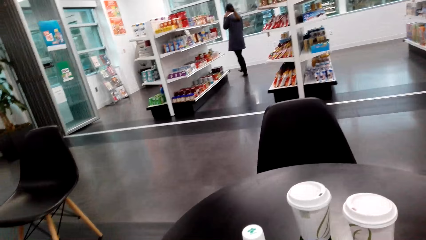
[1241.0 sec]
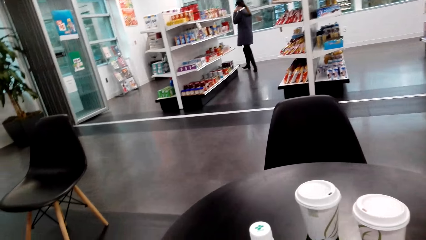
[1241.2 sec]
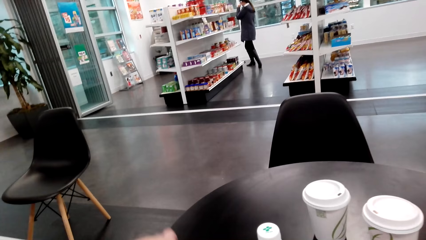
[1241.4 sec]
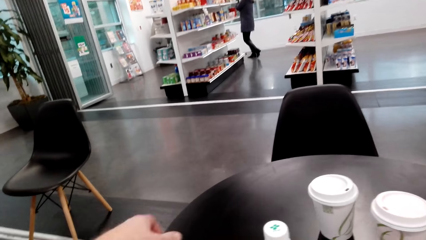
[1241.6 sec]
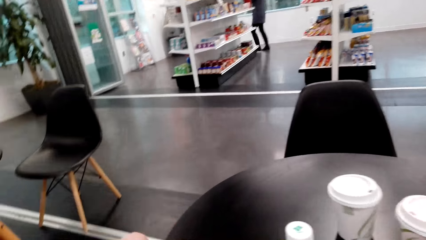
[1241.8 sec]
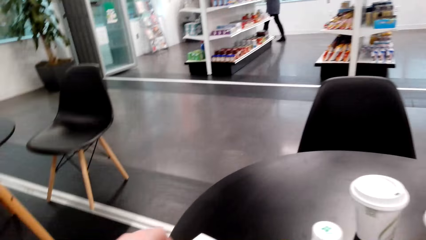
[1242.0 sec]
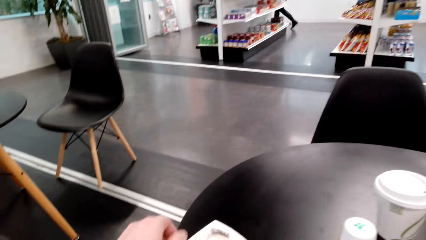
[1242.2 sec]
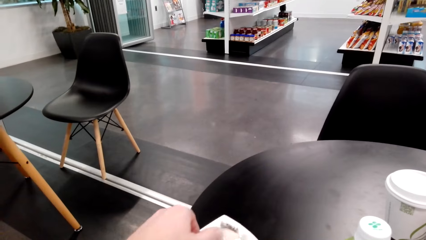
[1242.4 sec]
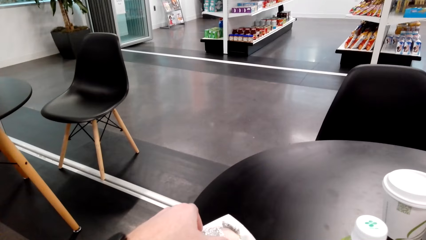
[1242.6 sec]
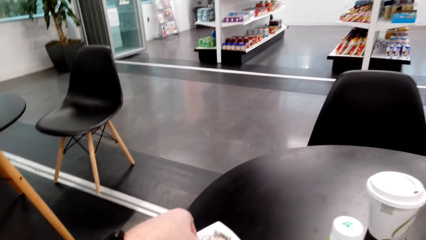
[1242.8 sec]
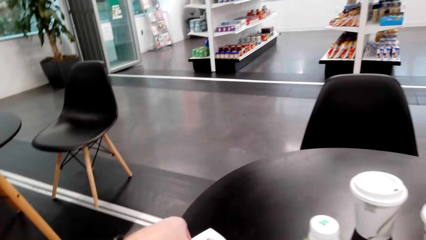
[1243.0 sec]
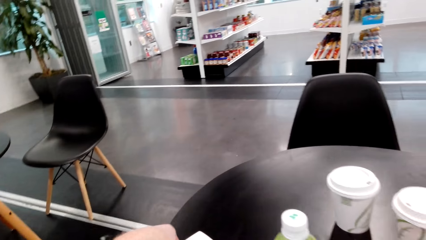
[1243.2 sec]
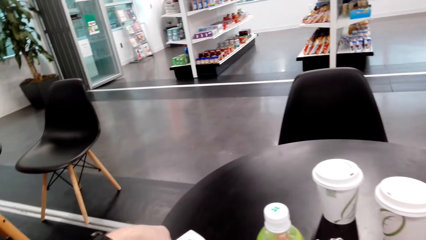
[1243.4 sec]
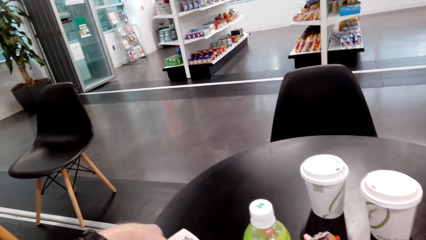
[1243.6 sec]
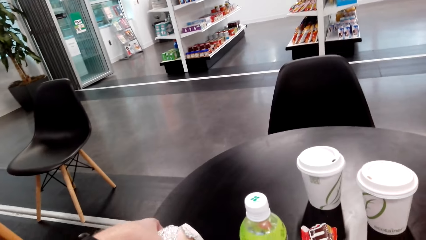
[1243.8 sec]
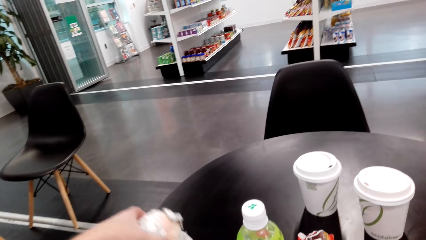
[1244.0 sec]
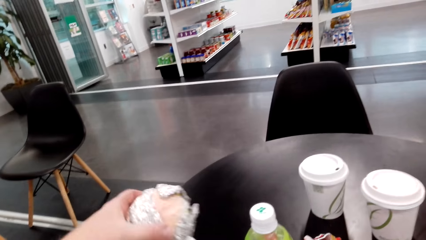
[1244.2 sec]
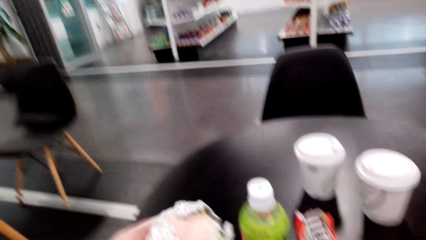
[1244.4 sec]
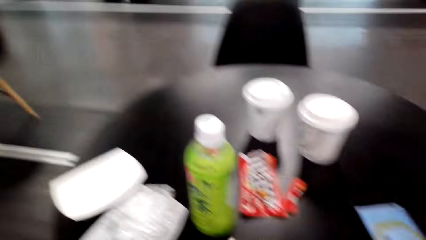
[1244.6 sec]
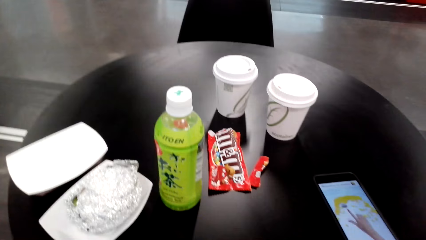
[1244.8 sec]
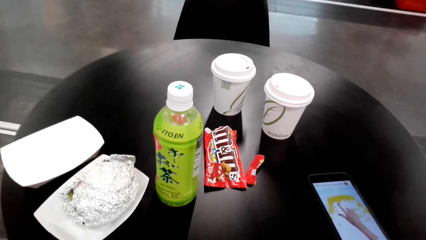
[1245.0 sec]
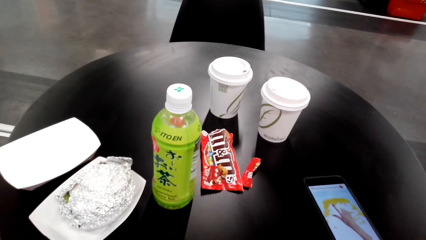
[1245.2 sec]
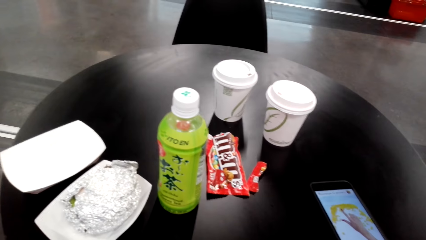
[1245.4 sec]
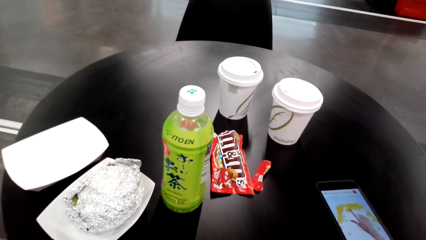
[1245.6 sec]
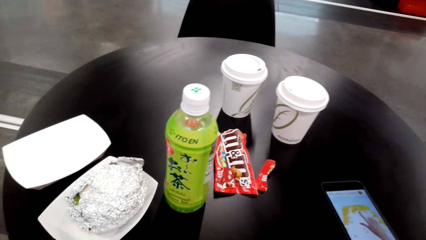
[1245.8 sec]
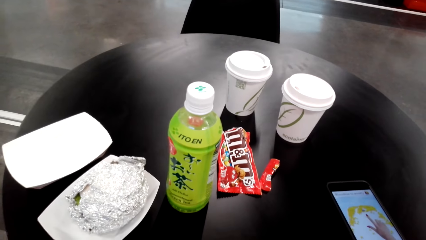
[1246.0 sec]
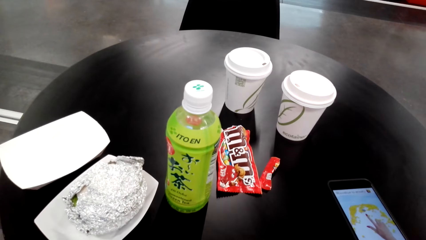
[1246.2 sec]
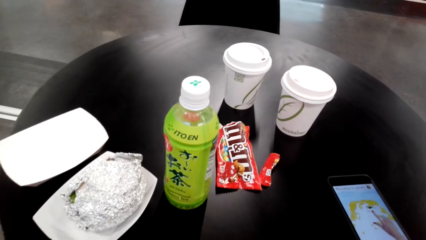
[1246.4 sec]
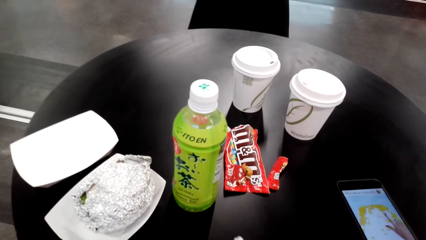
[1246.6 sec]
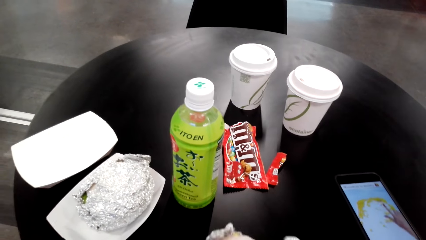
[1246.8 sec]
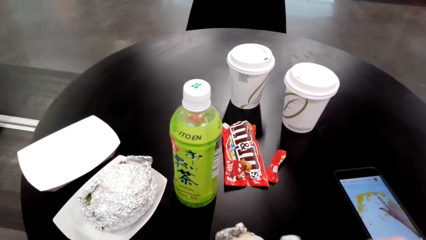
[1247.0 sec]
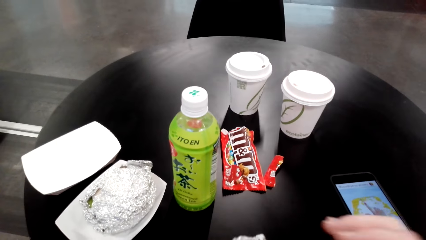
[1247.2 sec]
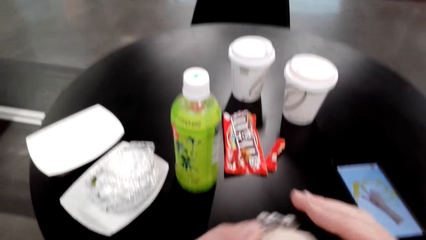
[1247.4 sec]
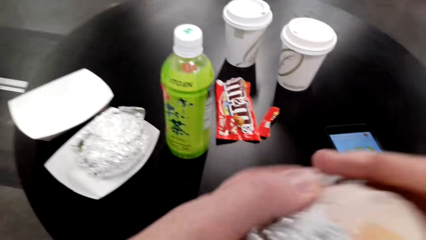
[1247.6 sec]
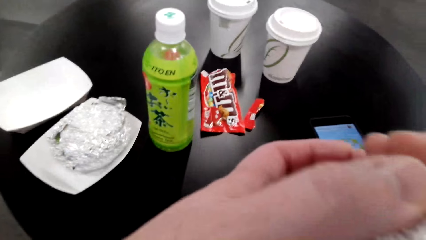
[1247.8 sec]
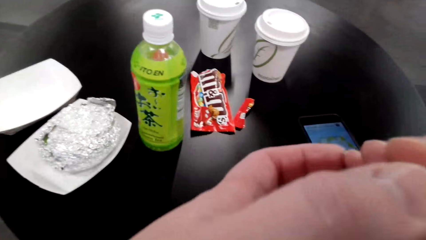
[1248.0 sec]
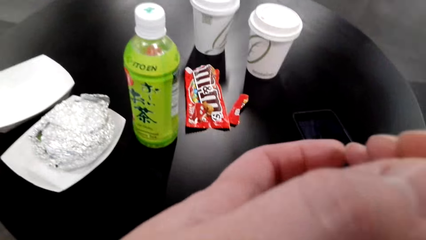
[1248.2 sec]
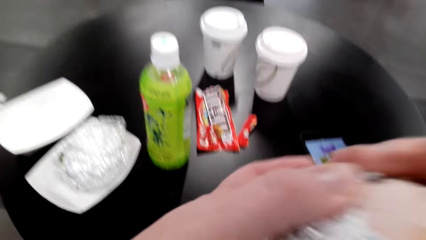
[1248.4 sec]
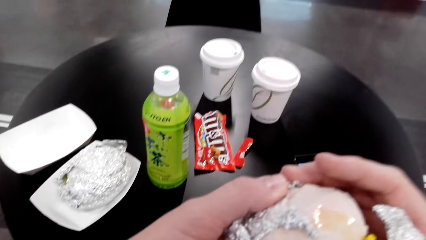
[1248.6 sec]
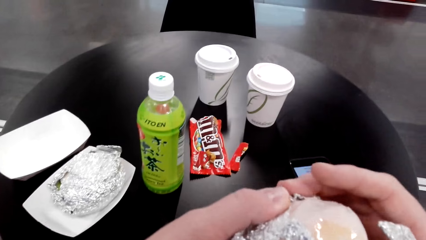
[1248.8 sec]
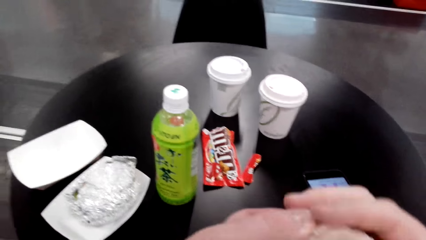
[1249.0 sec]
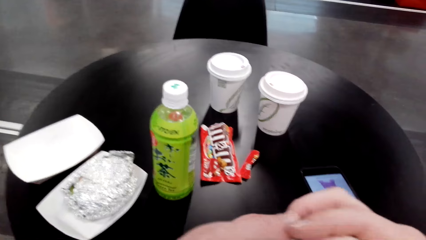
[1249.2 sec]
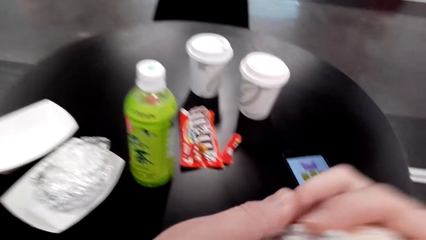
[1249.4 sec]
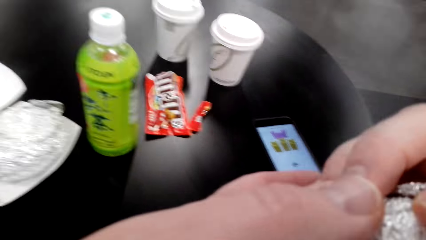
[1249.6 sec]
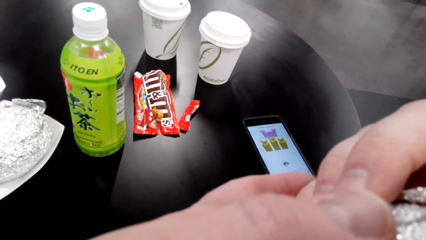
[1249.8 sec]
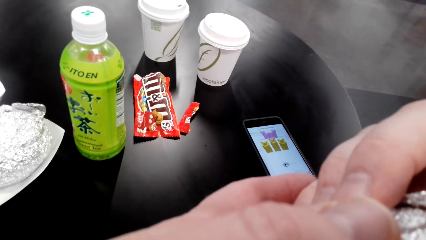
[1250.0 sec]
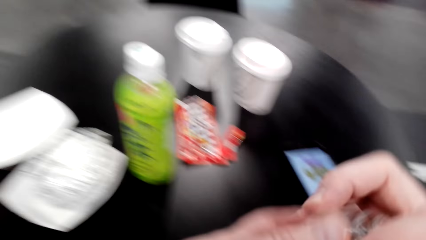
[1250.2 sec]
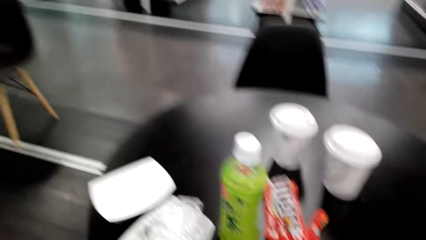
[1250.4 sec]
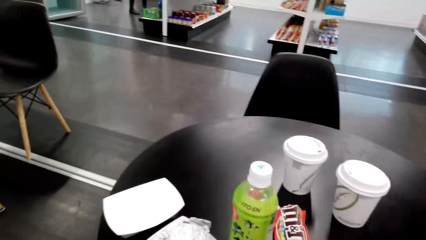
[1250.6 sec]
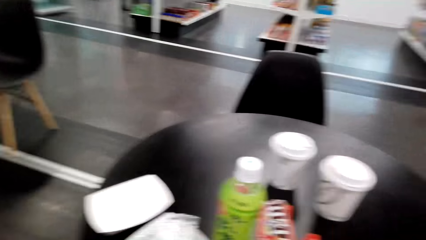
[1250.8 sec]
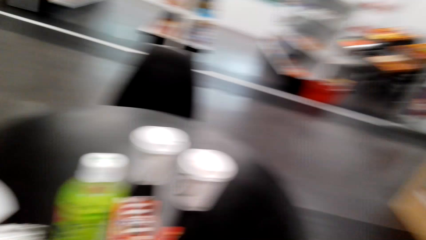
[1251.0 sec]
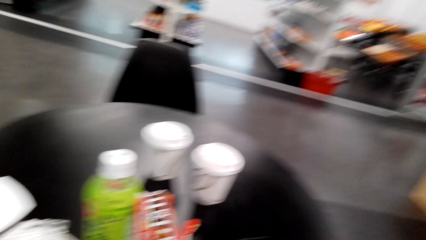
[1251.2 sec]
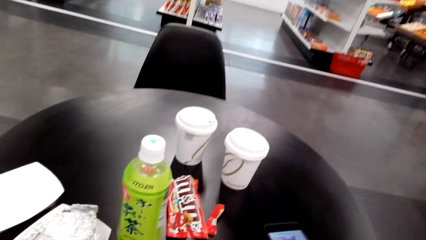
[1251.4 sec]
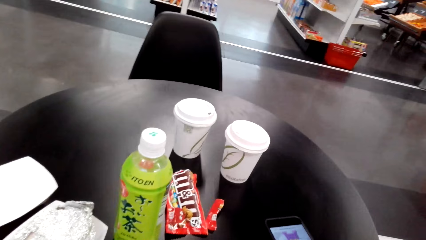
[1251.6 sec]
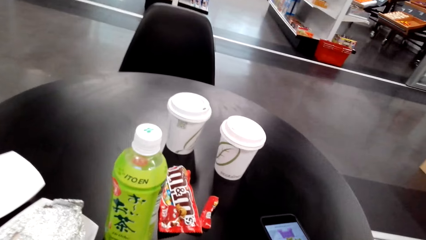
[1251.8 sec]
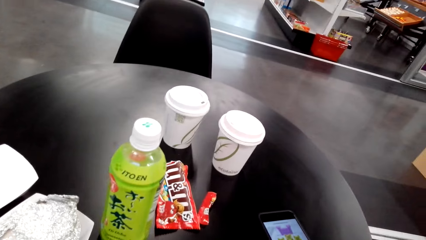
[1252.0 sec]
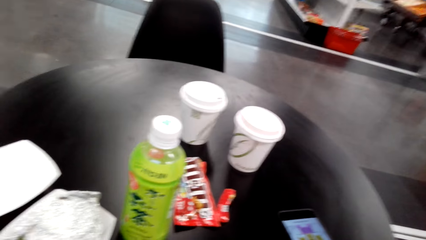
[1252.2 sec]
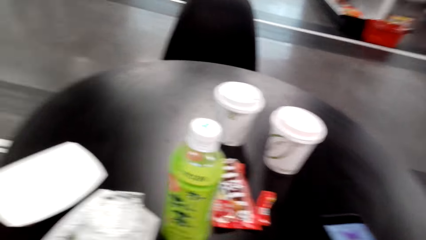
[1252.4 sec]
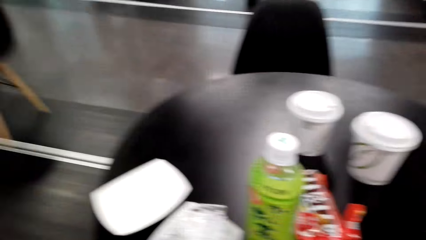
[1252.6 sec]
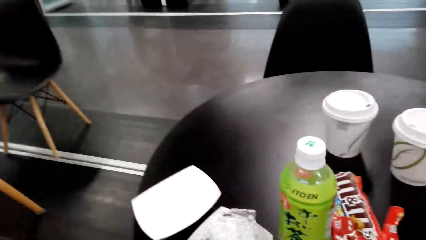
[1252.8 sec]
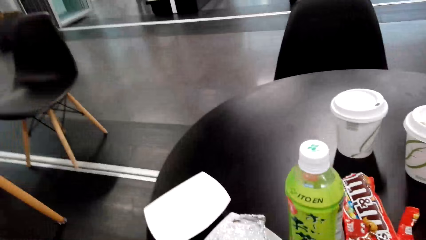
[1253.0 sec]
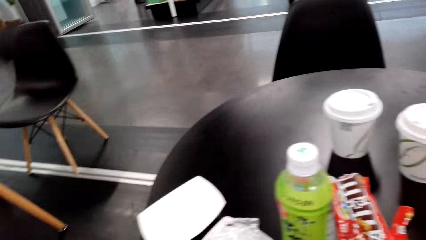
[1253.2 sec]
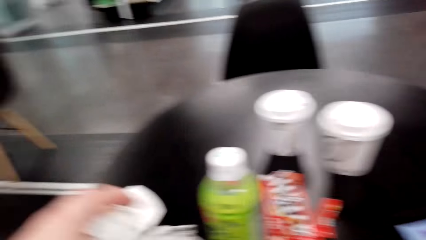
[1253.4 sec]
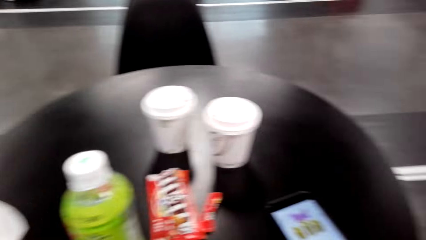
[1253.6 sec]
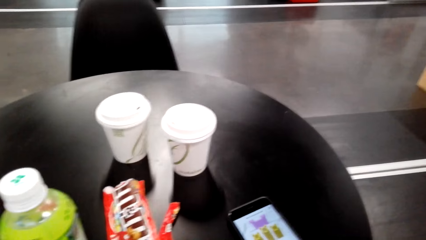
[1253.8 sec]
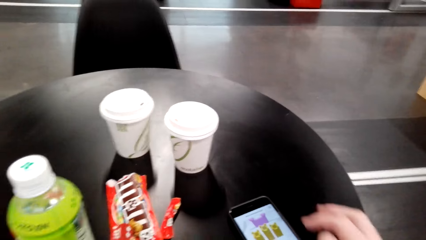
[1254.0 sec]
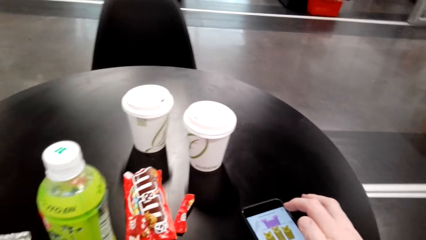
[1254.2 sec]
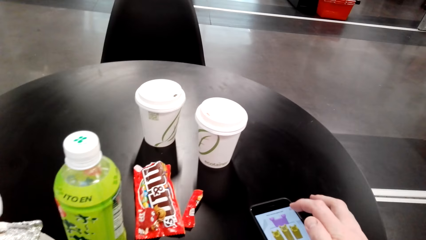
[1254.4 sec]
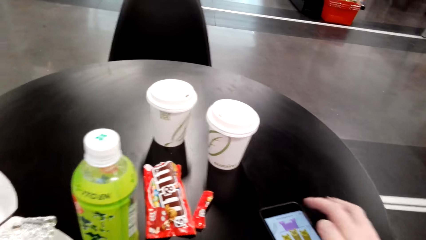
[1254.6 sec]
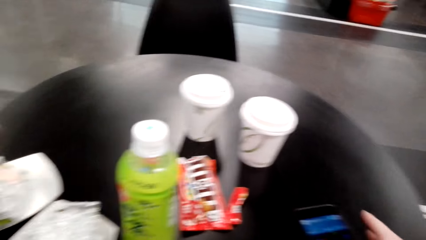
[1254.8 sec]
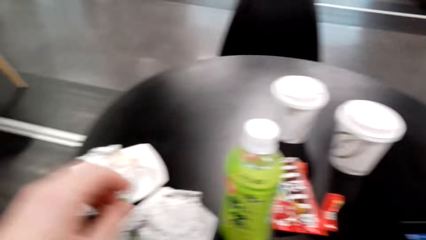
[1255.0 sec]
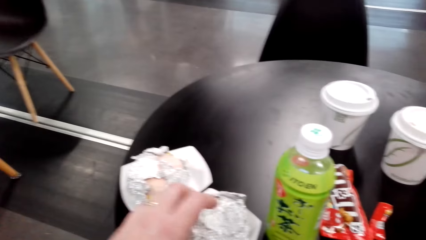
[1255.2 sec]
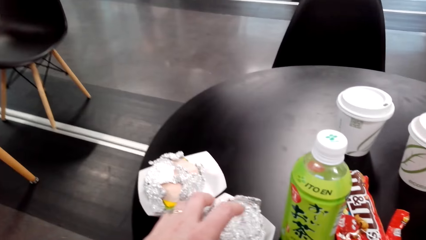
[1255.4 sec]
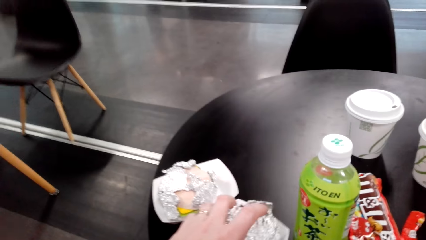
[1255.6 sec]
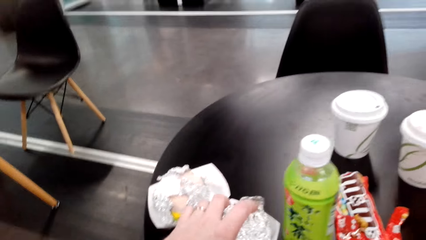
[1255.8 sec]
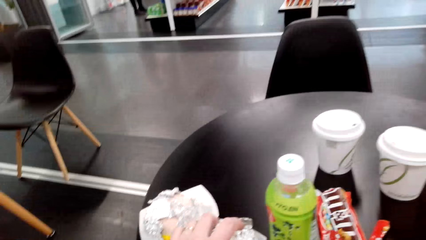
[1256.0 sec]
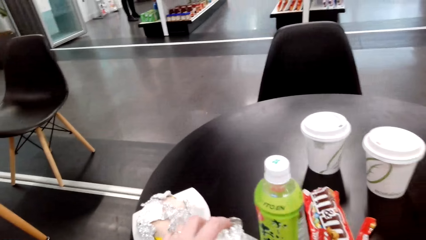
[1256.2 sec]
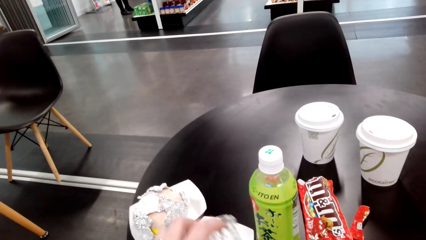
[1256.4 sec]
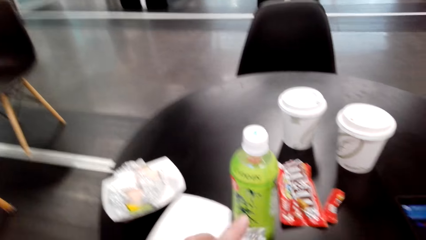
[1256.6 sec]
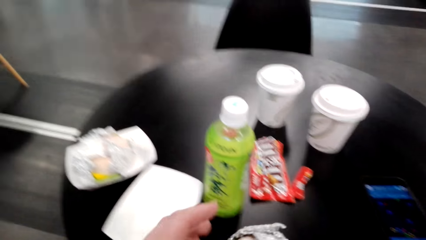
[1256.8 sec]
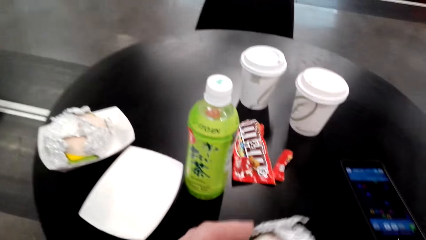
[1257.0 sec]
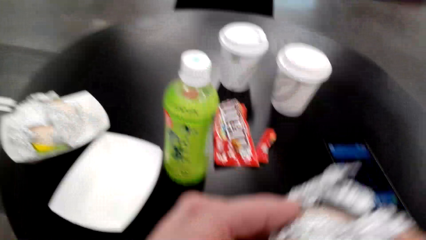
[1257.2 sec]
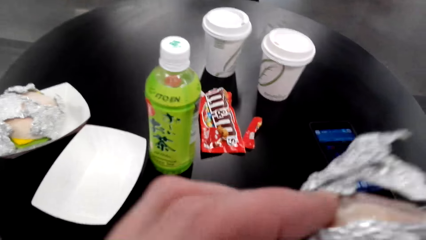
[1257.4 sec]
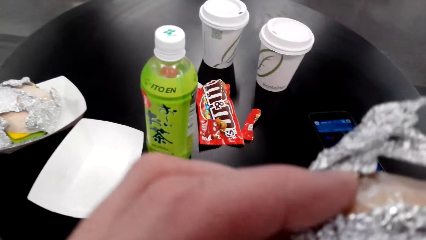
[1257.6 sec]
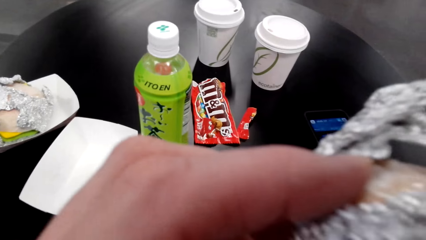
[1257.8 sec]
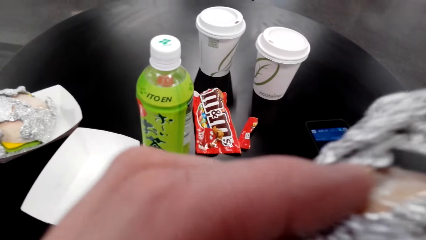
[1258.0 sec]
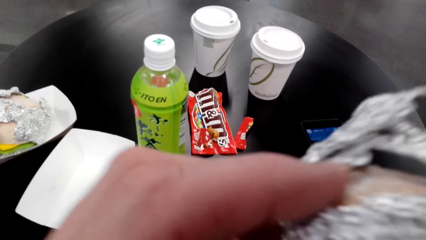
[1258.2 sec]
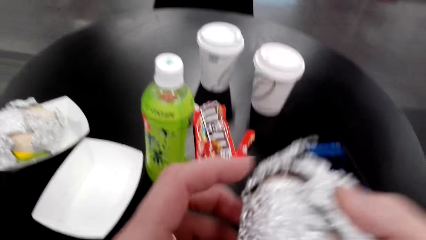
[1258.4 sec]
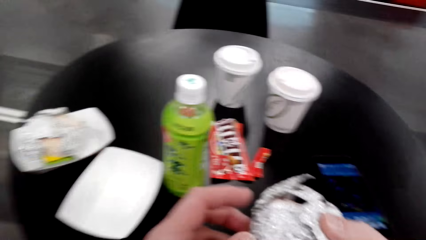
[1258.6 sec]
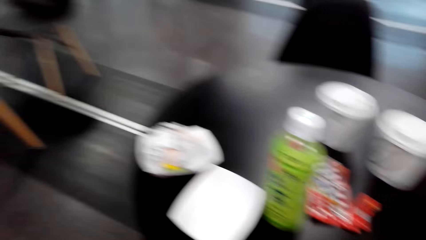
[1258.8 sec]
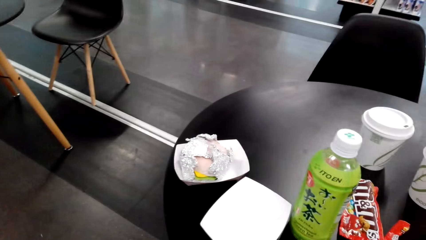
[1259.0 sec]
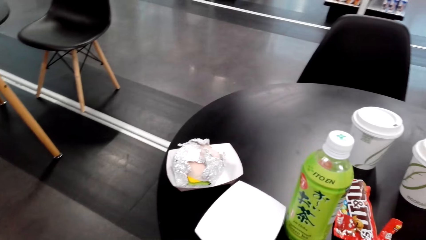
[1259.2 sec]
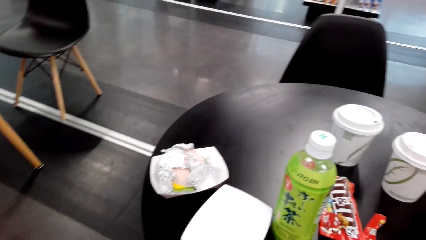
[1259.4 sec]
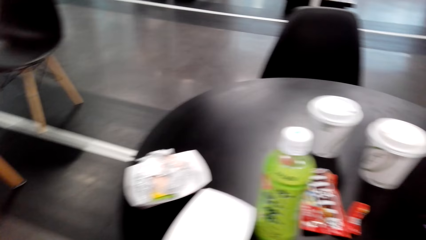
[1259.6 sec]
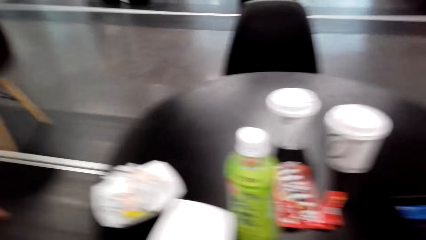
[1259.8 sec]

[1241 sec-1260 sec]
The camera wearer picks up something from the table. They hold a burger. They unwrap the burger. They smell the burger. They pick up the burger from the plate. They smell the burger.
